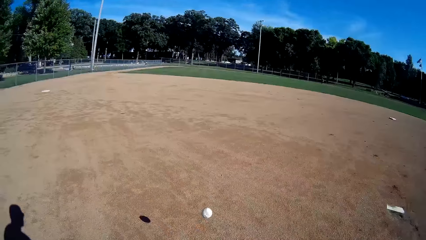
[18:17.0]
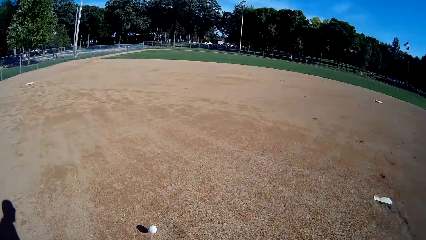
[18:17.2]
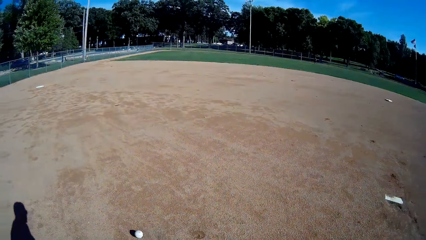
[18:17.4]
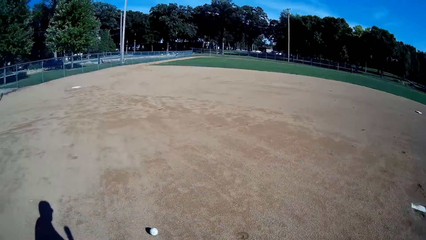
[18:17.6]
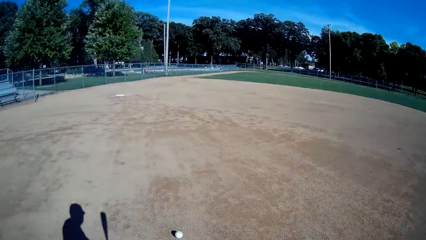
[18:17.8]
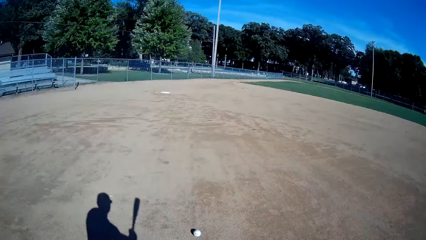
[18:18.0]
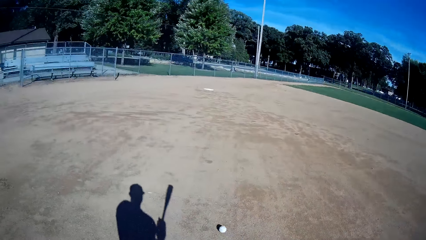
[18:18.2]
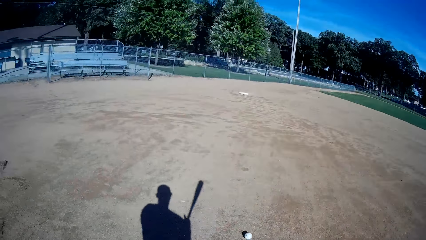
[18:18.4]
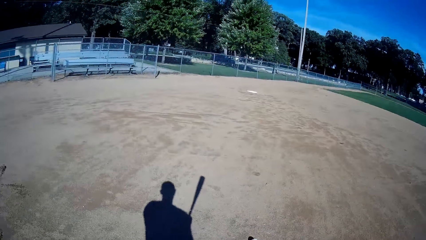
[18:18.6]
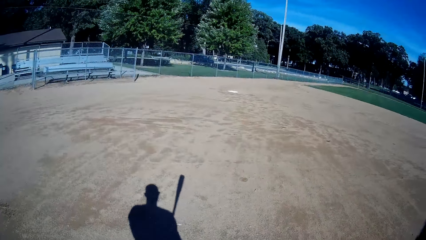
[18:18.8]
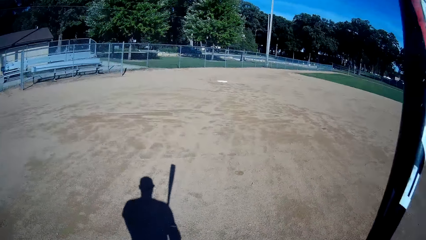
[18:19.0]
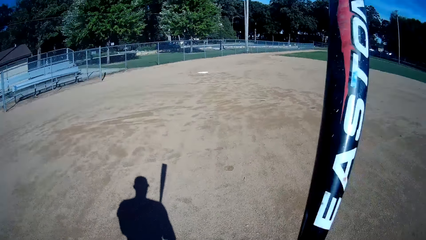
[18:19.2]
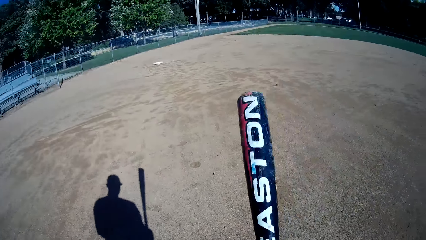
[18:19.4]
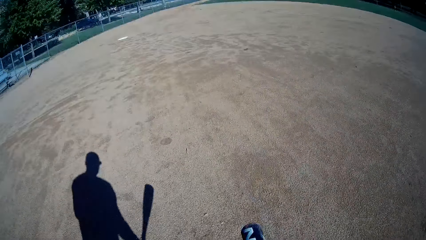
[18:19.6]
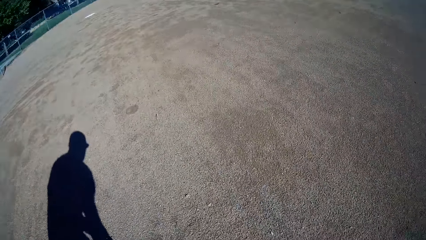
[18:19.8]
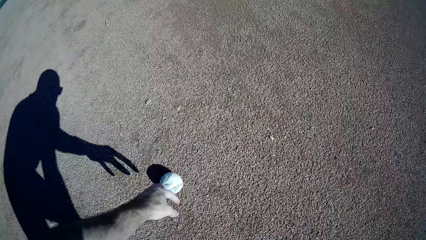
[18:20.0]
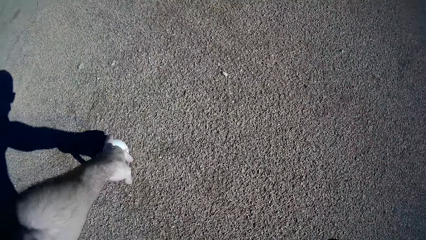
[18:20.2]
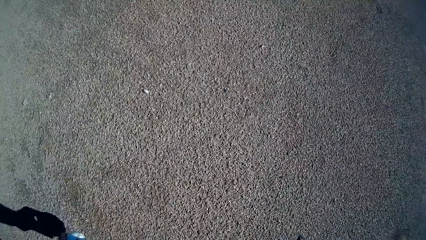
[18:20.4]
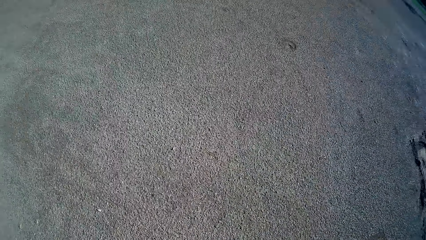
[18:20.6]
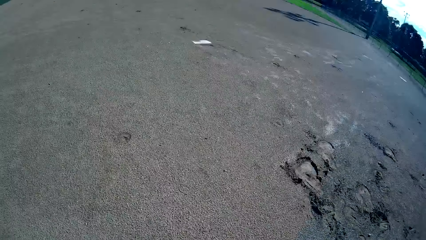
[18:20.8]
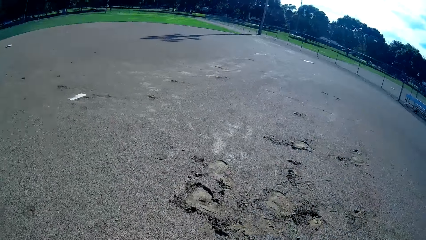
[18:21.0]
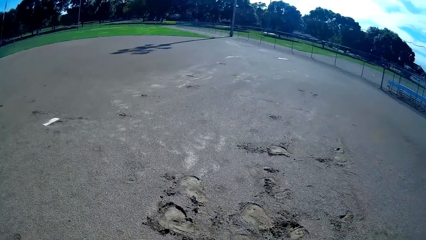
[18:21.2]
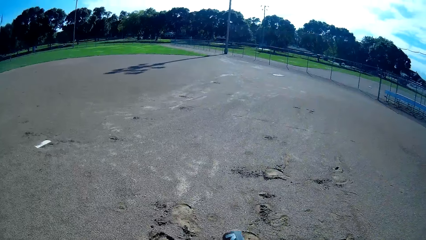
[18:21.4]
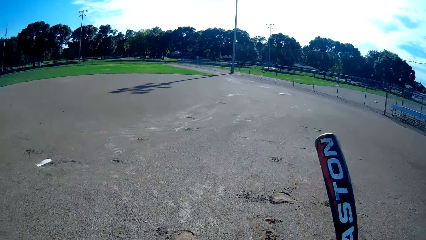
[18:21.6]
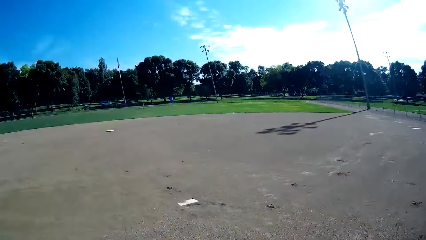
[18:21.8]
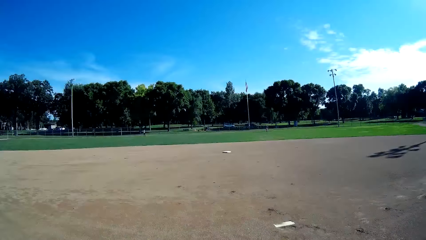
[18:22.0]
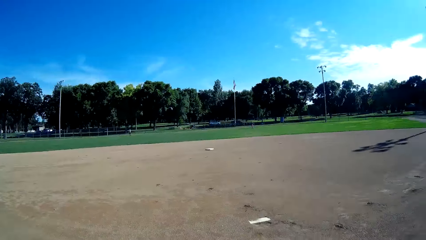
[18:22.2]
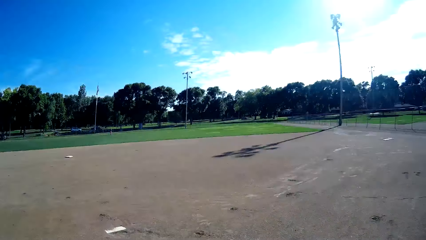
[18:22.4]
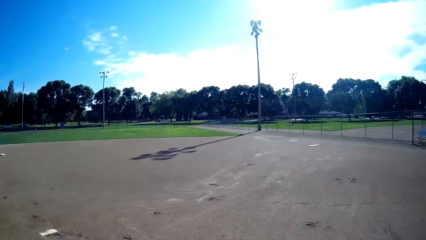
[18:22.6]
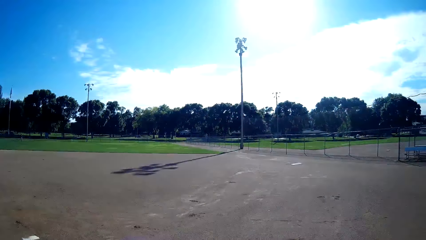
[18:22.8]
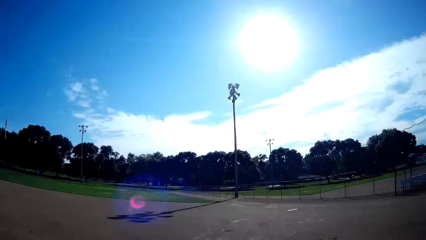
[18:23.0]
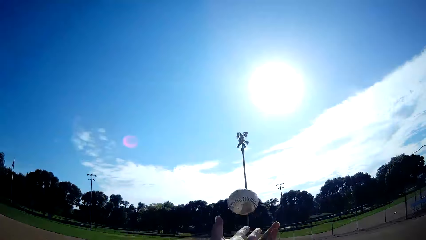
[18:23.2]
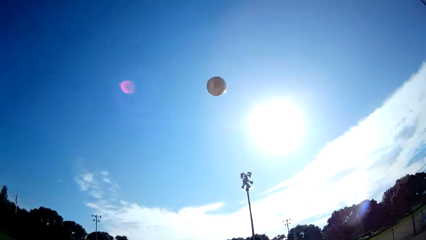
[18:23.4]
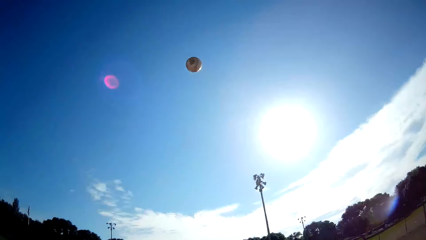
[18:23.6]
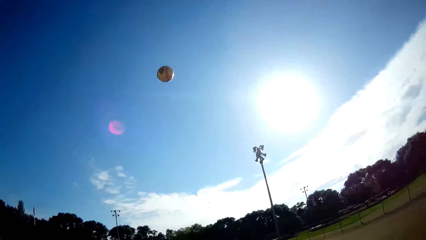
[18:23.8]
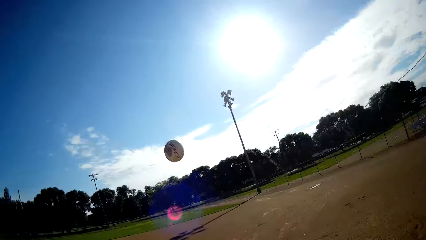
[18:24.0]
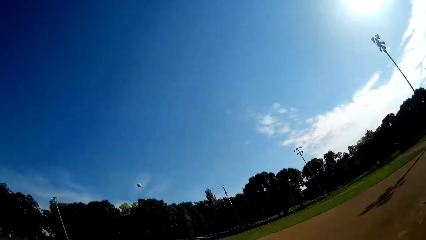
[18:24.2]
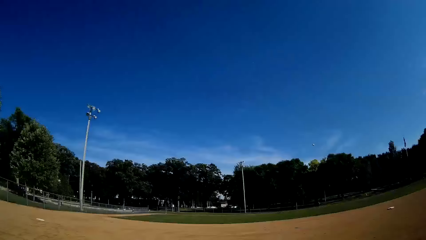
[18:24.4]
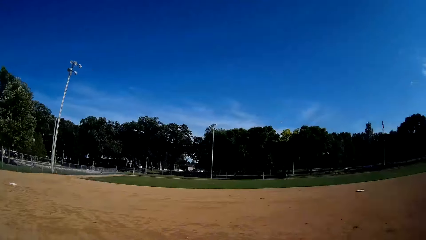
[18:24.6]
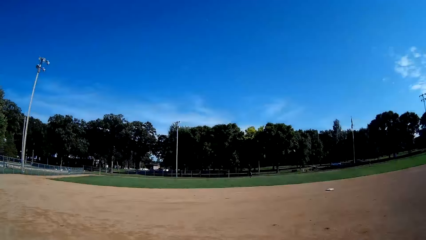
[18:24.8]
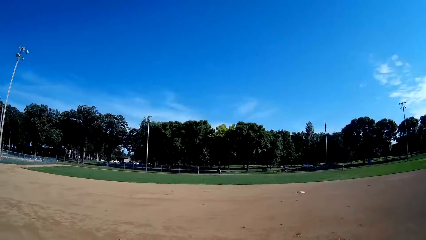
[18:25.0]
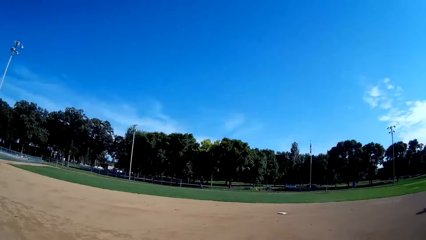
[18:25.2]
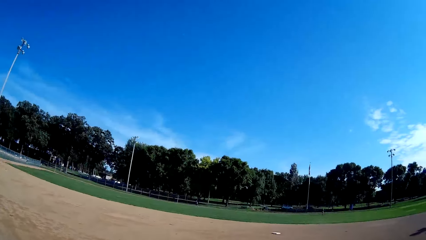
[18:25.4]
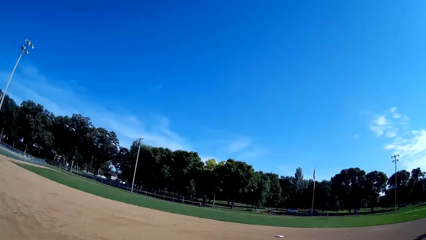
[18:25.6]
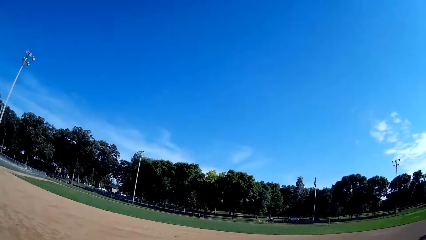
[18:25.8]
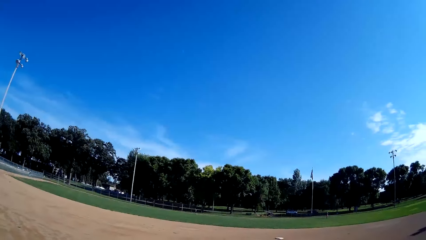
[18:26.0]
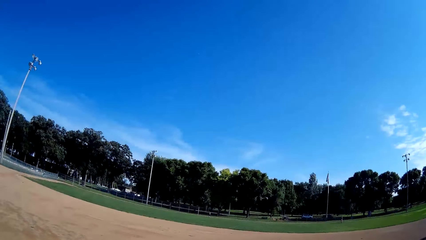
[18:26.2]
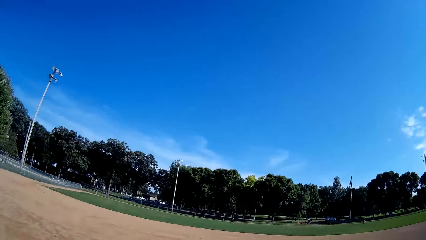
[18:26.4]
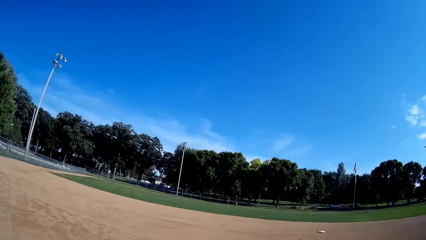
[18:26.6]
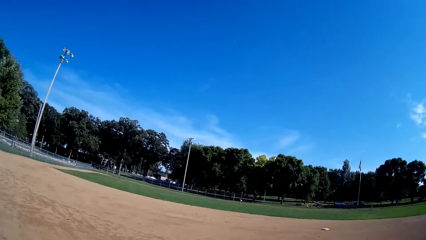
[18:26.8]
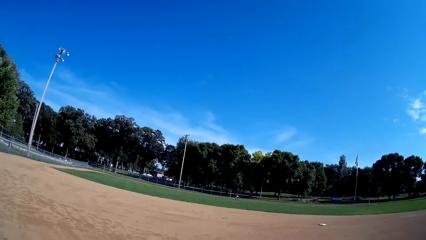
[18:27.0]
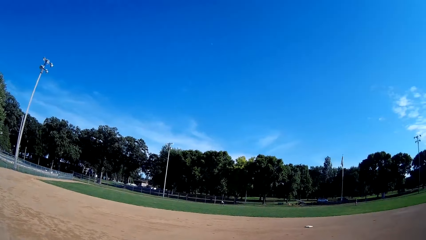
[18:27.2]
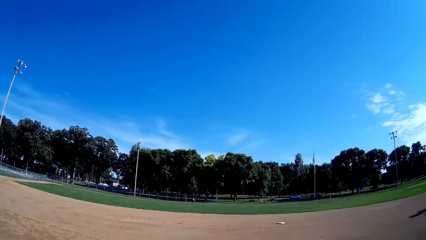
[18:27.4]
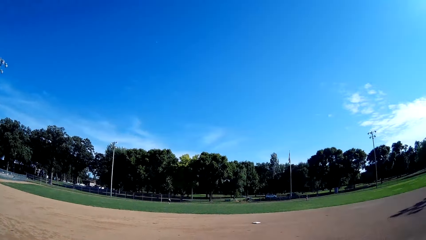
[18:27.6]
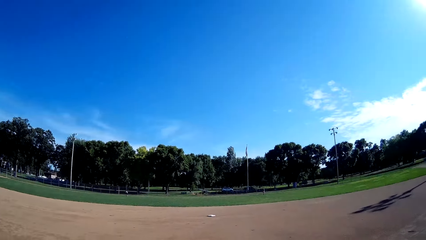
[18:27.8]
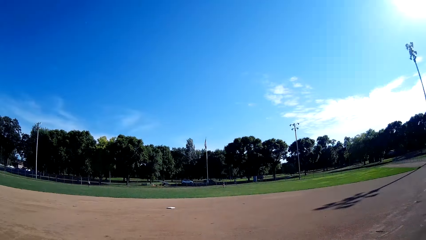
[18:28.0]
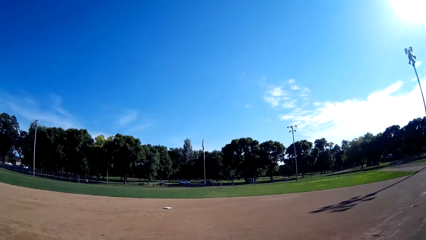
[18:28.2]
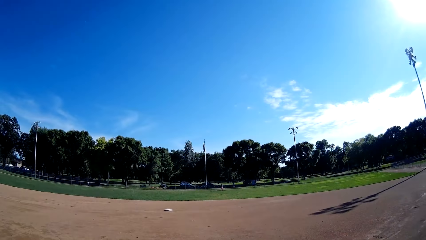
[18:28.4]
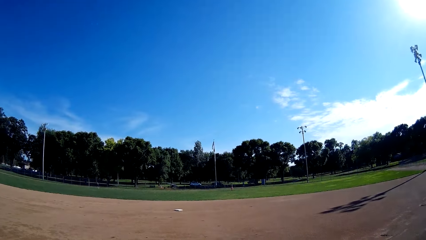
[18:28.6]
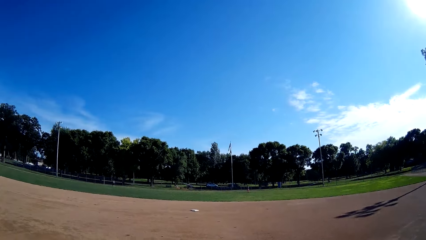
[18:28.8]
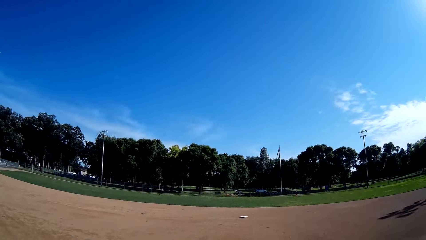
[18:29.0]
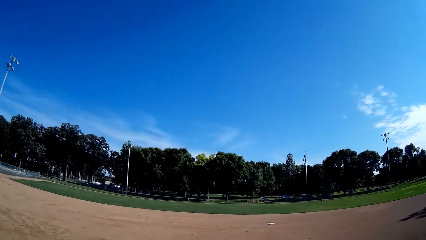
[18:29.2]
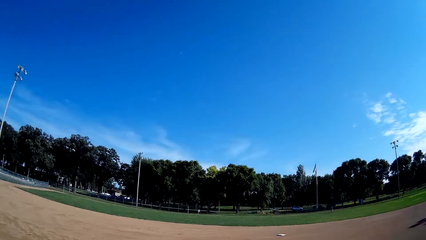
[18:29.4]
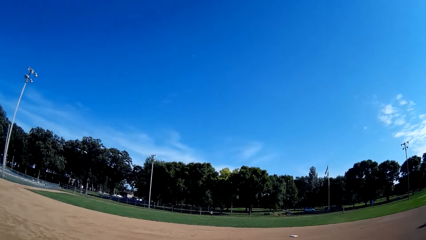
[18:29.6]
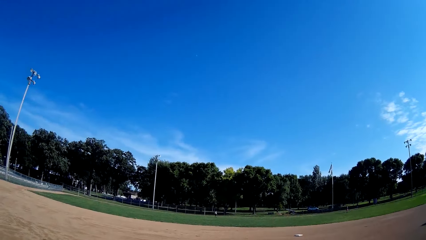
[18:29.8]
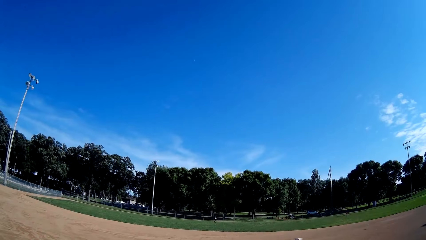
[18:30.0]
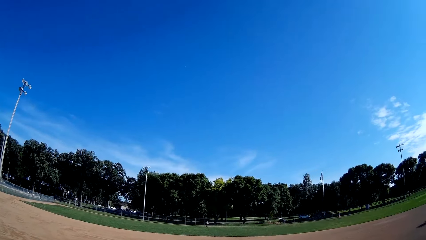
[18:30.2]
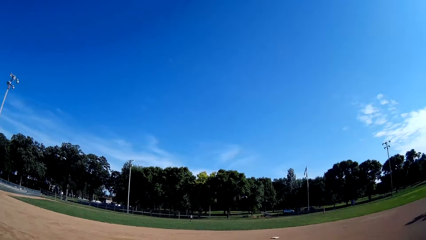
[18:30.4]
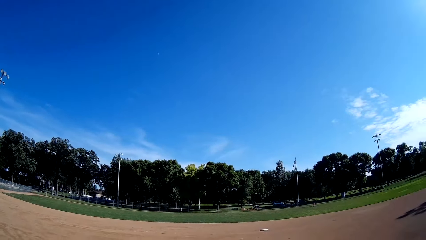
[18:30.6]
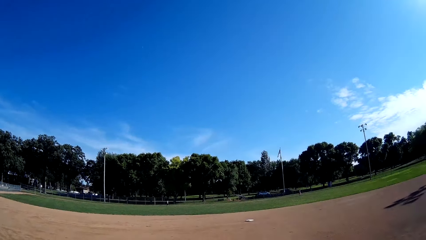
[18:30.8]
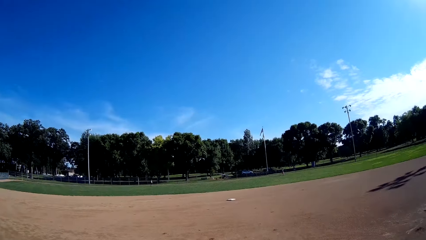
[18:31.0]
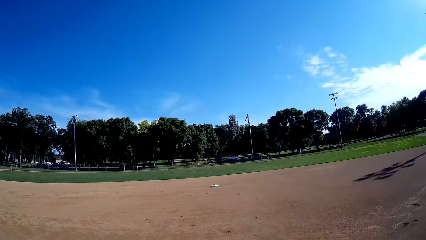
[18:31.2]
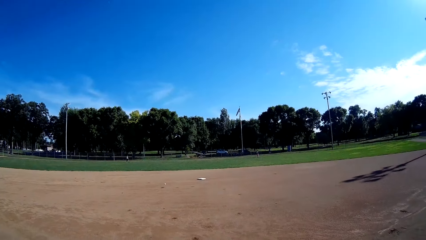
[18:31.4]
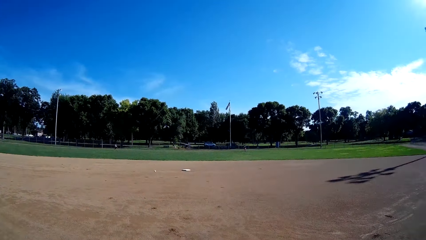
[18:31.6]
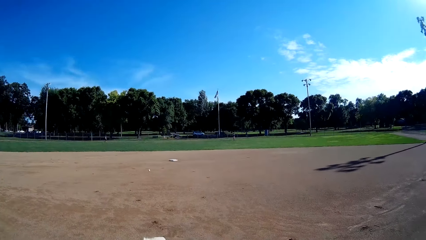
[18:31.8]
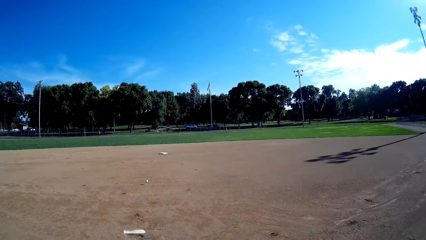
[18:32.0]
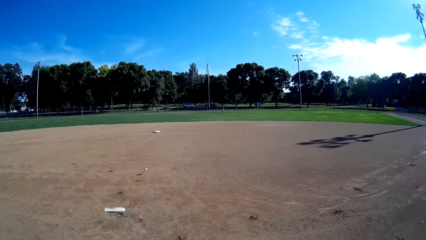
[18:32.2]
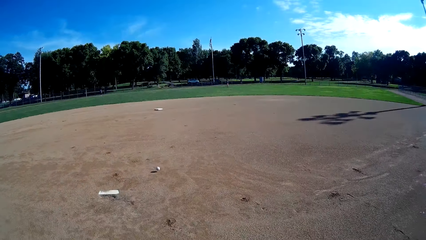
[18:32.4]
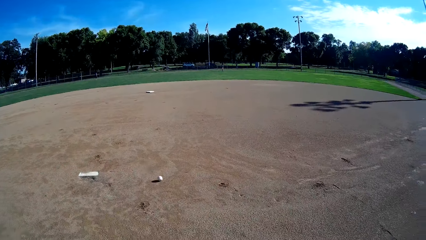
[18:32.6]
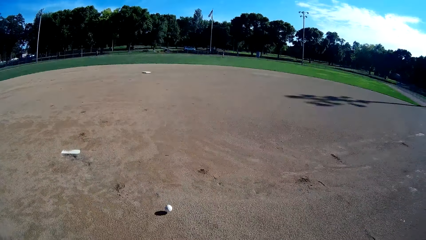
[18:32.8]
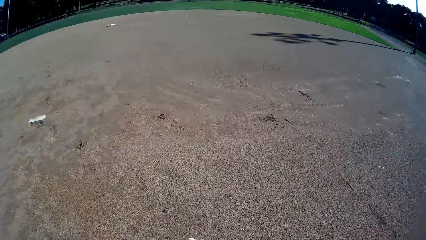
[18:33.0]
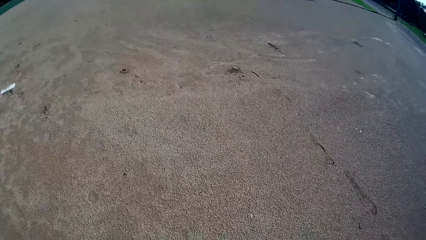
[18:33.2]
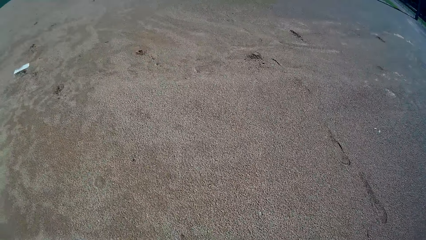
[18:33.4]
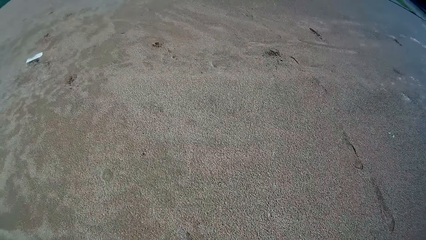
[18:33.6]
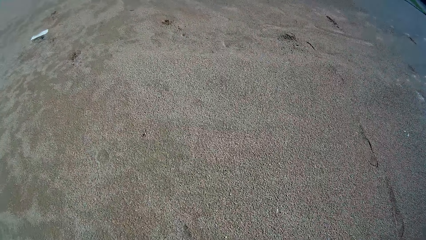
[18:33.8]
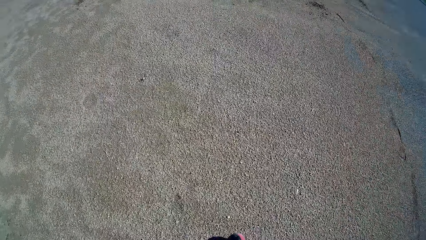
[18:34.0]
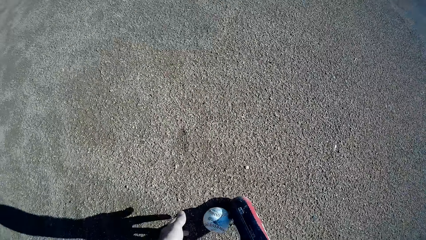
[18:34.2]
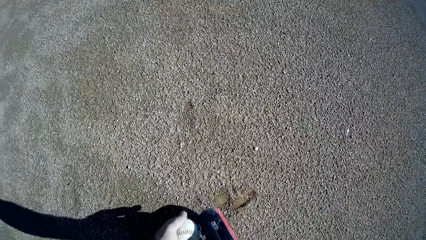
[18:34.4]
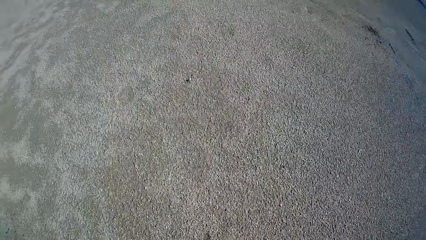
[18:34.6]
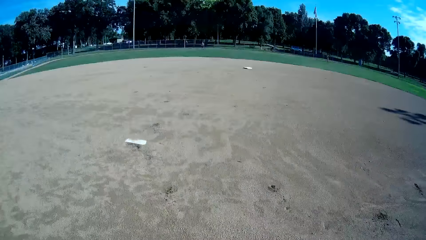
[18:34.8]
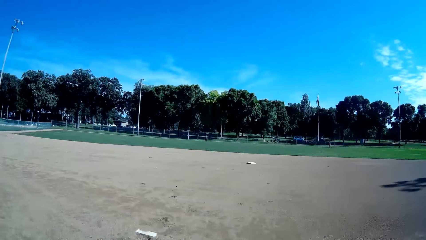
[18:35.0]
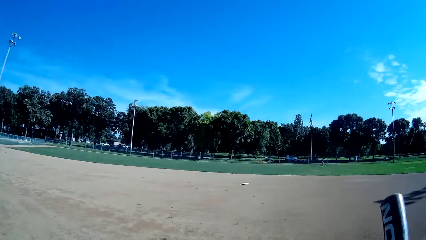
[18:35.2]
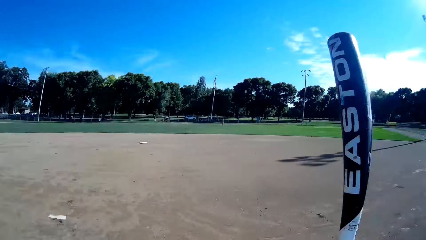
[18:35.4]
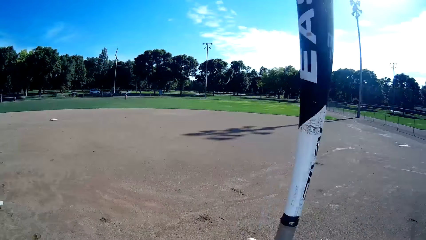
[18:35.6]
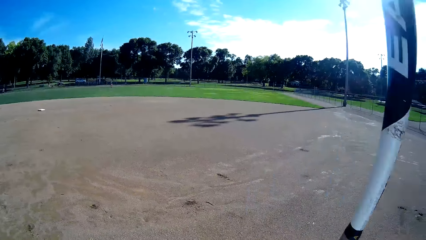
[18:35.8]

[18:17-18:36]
The camera wearer walks towards the baseball. They pick up the baseball on the floor. They stare around. They throw the ball up. They hit the baseball with a baseball bat towards a man. The man runs towards the baseball. The man throws the baseball. The man throws the baseball to the camera wearer. The camera wearer holds the baseball. They pick up the baseball on the floor. They stare around.
